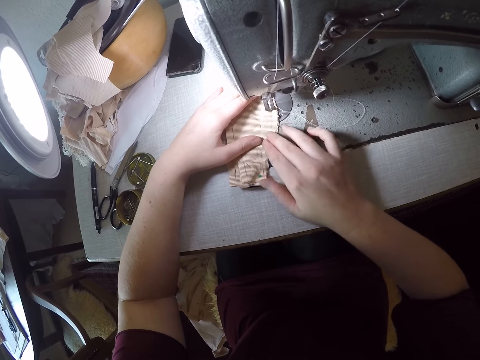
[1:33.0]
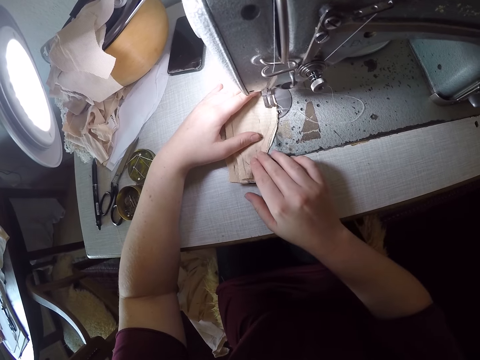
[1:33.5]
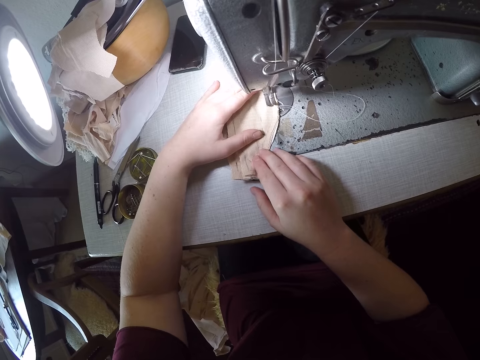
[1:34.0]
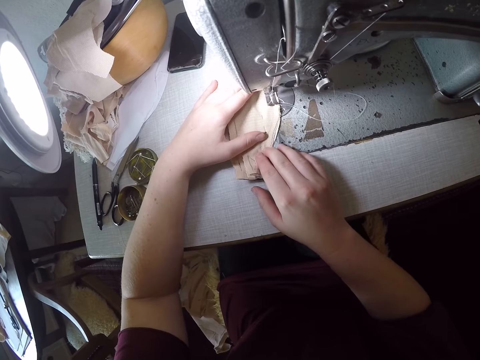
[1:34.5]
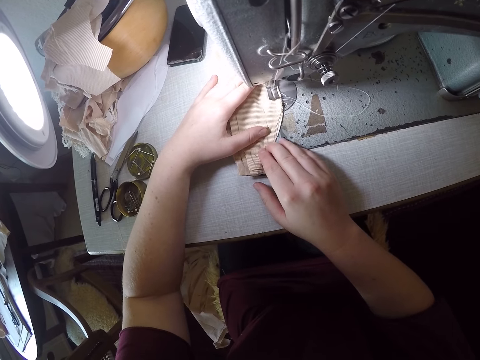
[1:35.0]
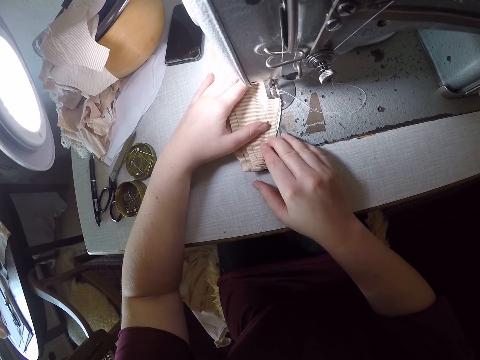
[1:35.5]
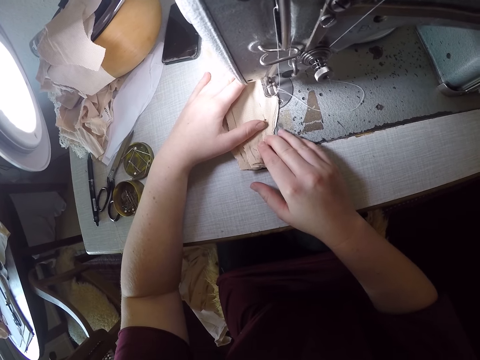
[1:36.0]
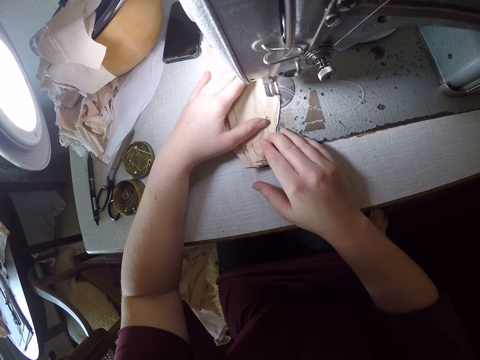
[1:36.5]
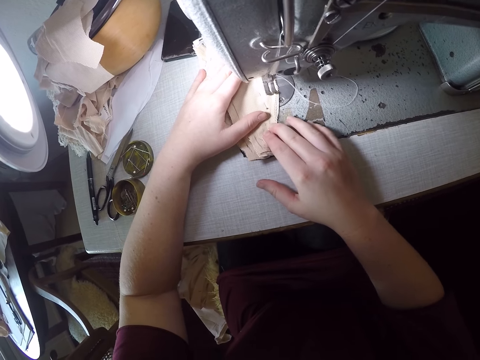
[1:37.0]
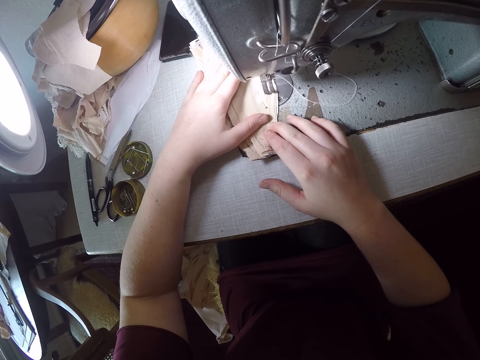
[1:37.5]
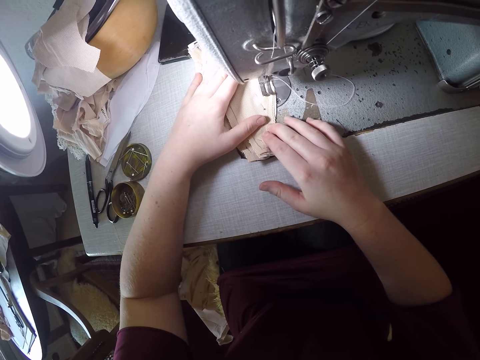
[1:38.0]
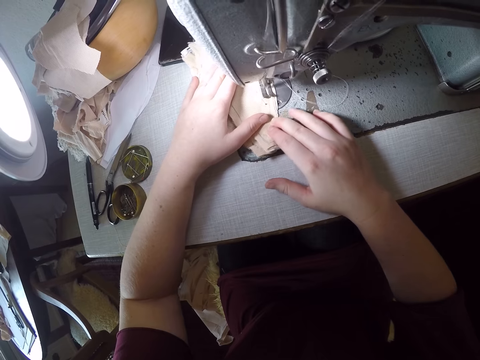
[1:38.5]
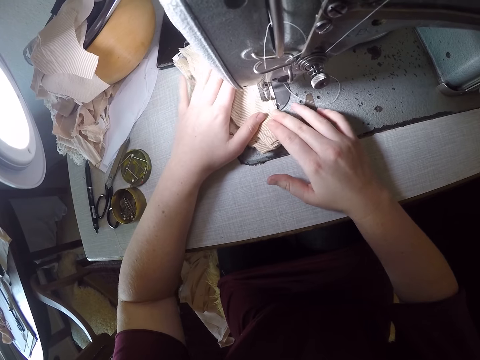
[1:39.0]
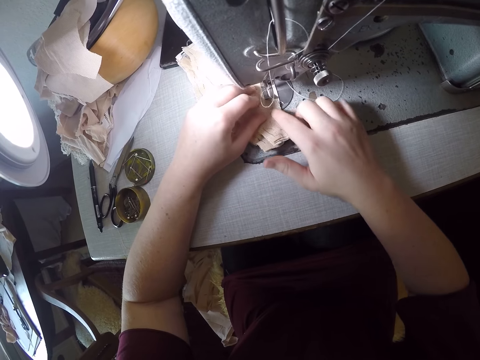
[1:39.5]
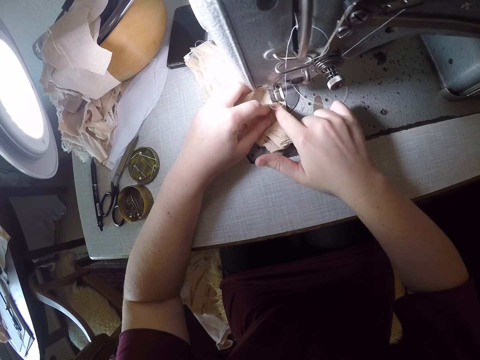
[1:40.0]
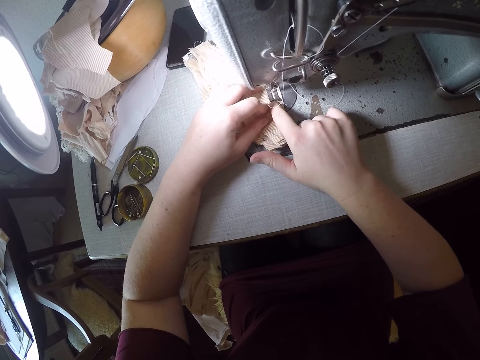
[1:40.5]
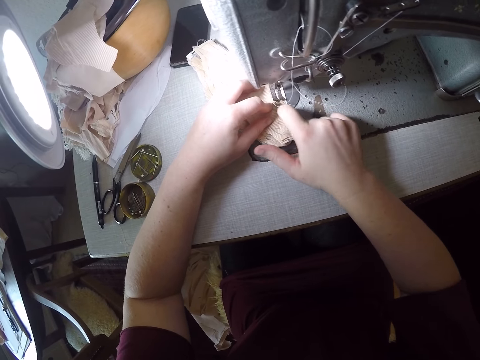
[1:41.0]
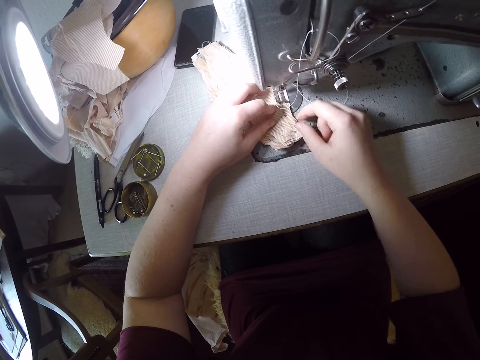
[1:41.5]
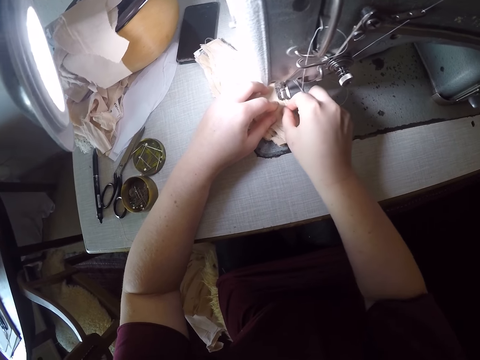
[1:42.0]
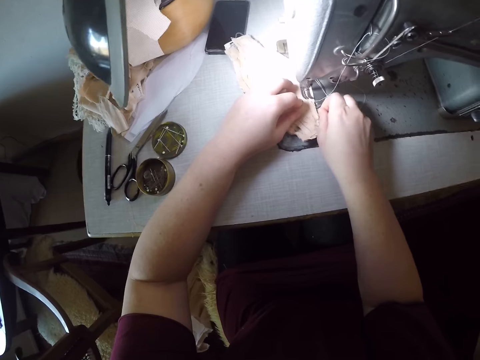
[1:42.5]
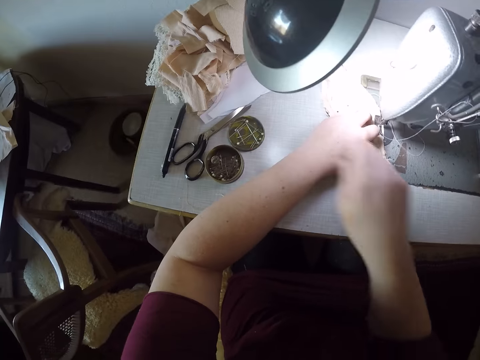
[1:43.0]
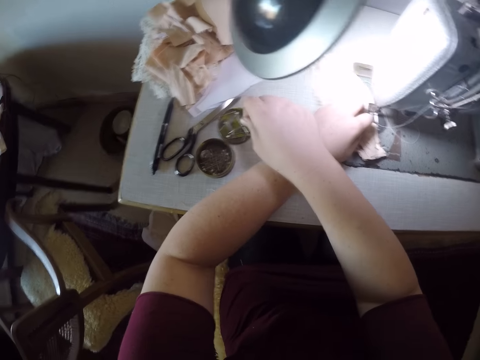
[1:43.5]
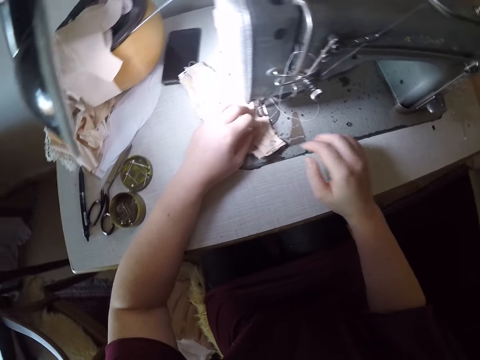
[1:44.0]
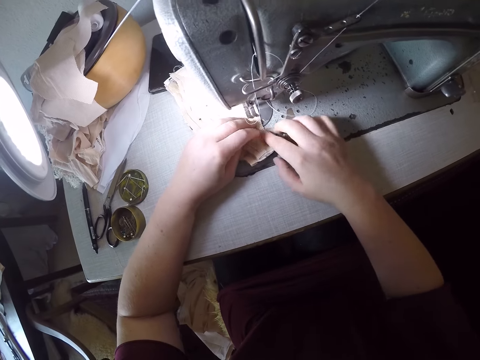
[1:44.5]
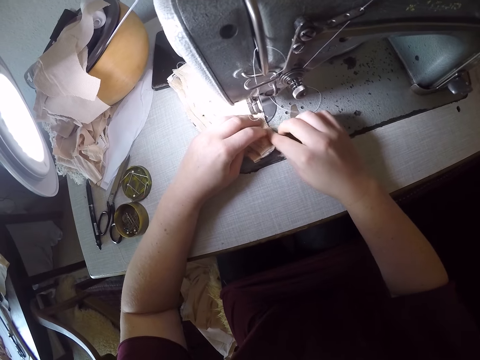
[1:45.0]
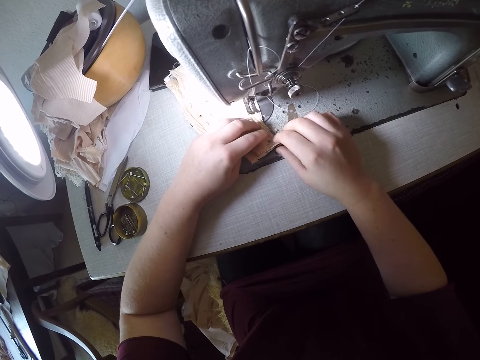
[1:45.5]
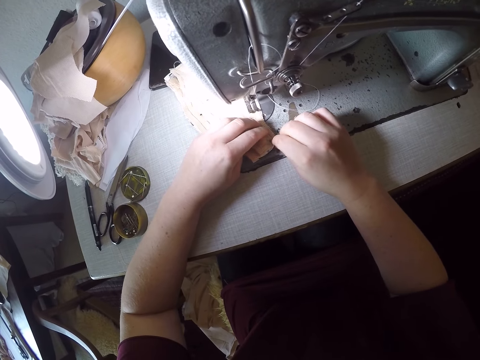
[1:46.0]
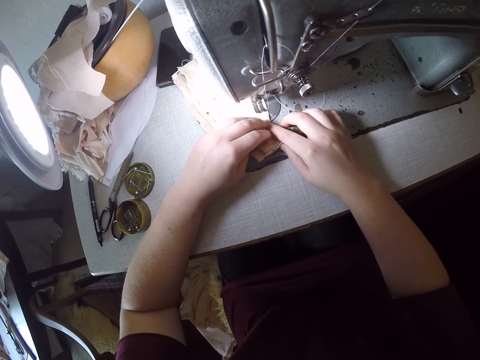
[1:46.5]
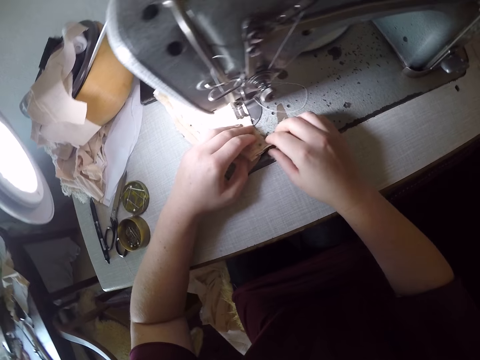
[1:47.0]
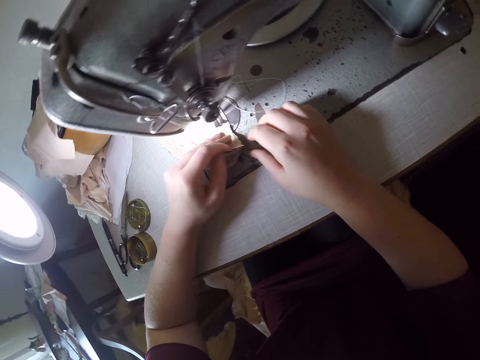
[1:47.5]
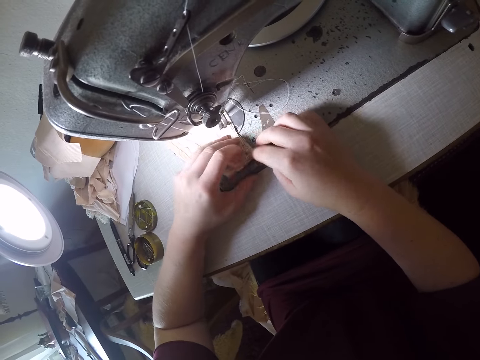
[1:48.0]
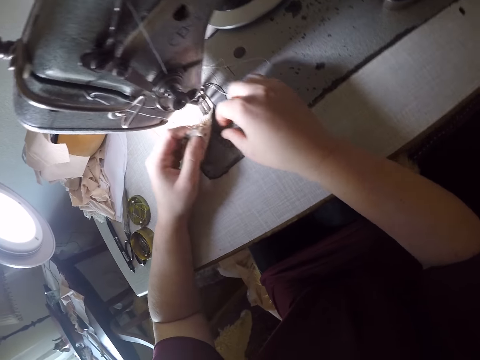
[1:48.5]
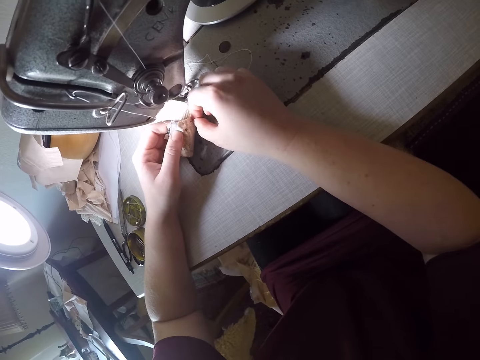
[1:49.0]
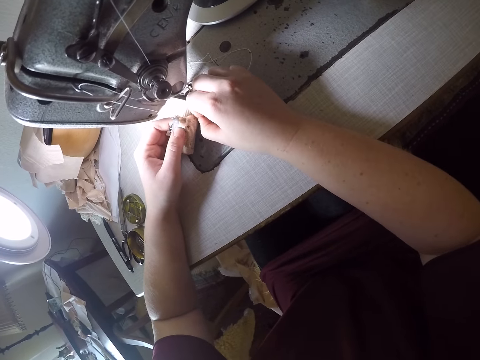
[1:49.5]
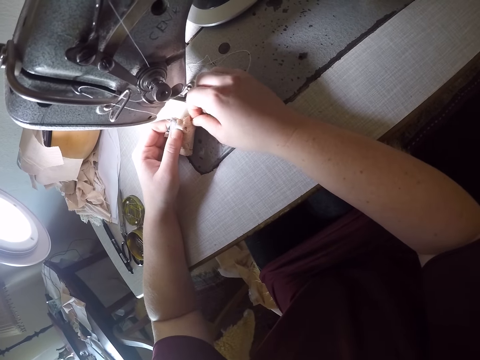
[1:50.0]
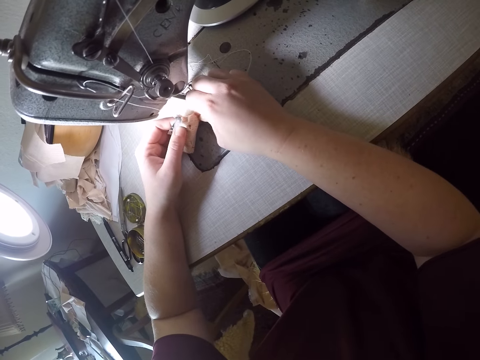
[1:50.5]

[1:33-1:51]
The camera wearer sews the material or cloth with the sewing machine. They remove a pin from the material and drop the pin in the container. They turn the cloth and remove a pin from the material.

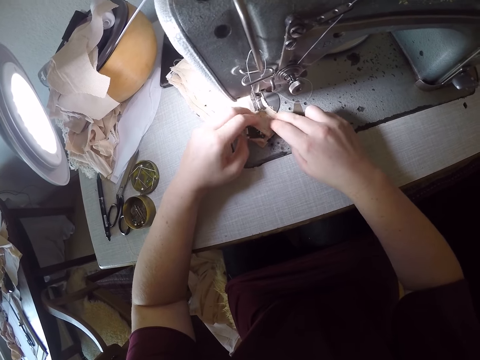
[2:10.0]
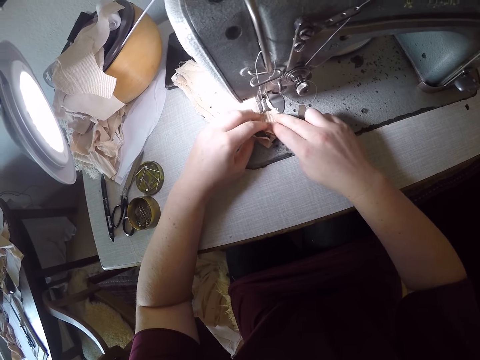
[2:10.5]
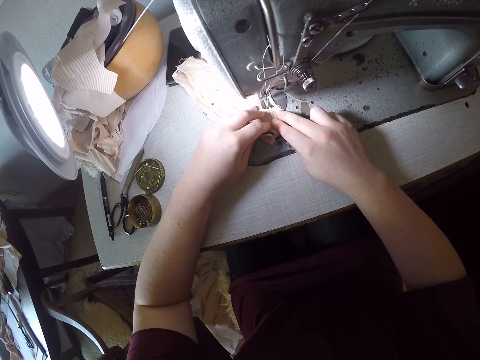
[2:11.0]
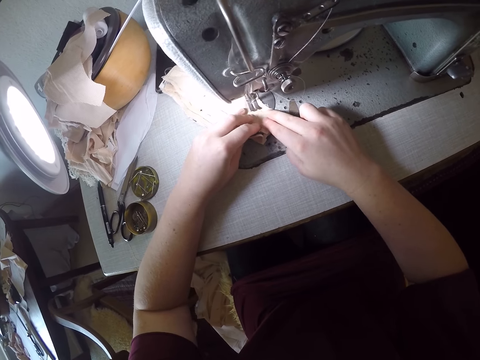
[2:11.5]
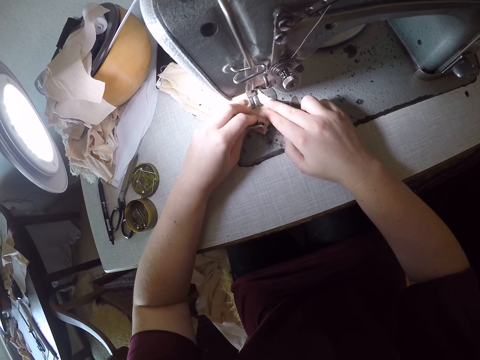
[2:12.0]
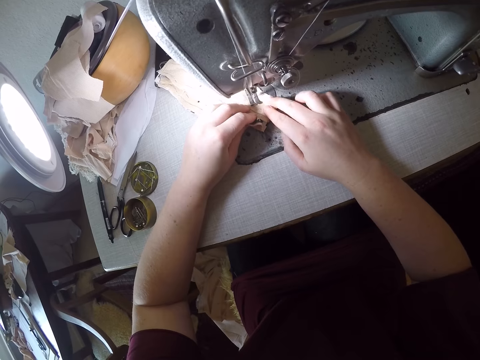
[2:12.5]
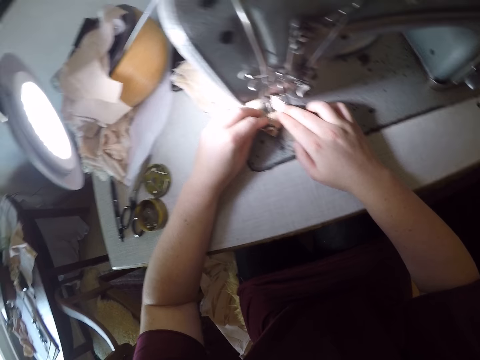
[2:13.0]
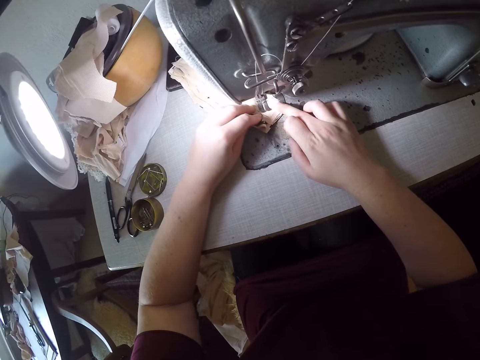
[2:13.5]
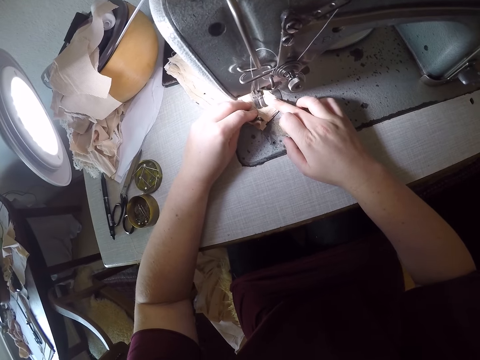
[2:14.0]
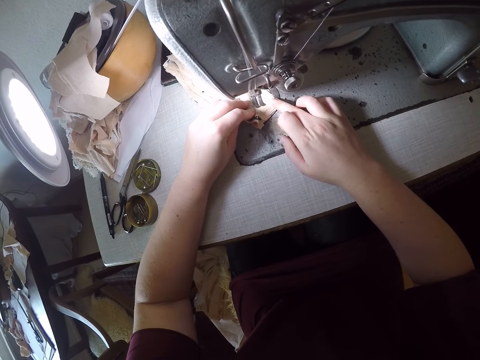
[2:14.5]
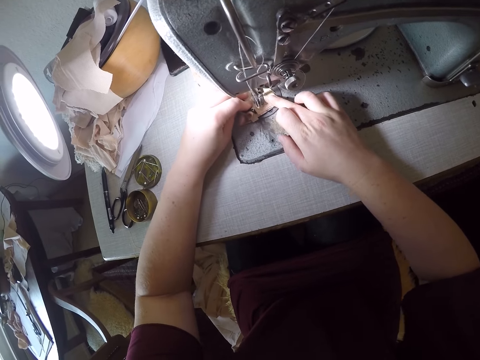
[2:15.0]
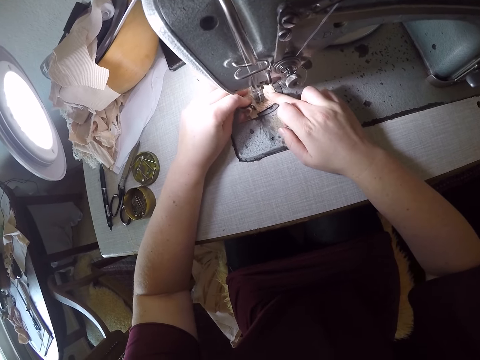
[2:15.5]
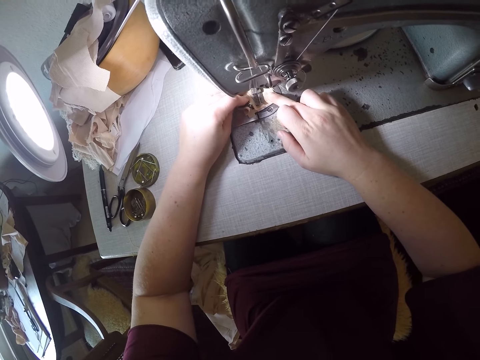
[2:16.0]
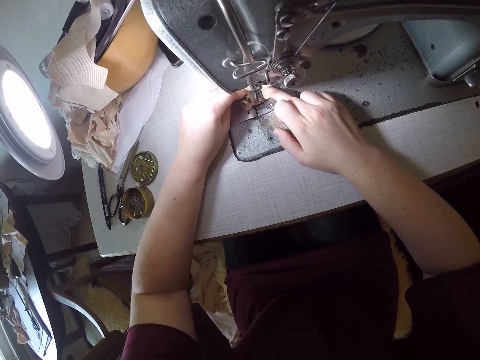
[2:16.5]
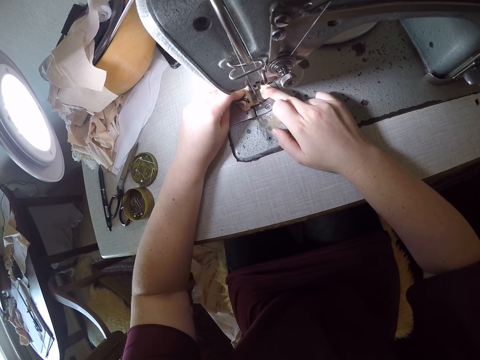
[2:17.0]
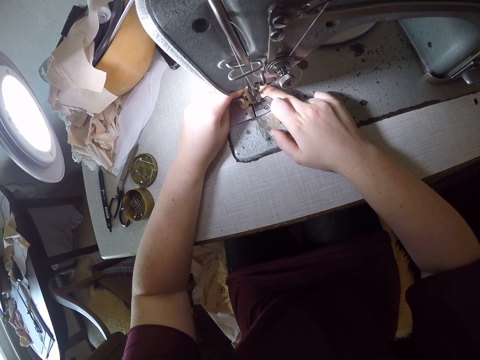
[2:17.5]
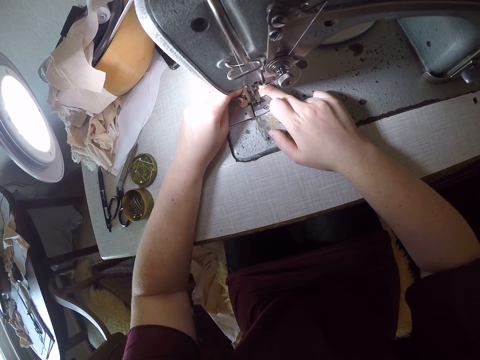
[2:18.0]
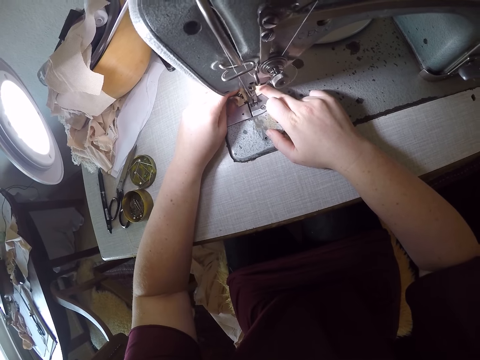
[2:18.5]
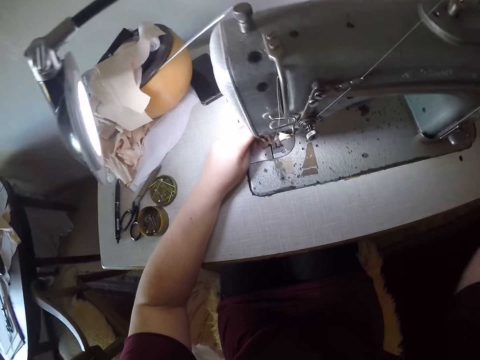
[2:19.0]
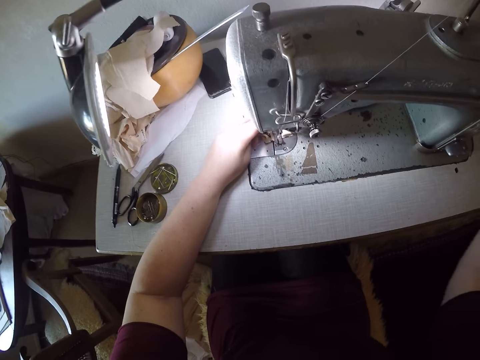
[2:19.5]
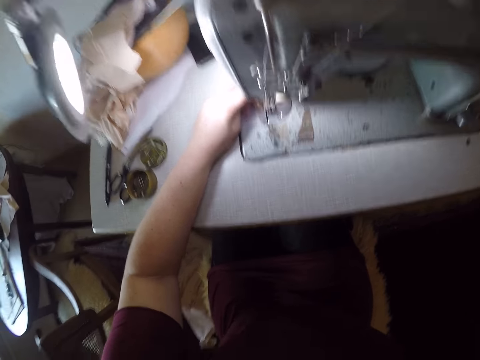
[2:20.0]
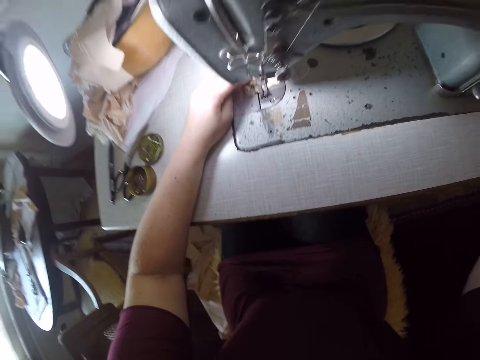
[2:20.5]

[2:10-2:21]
The camera wearer sews the material with the sewing machine. They wave the hand.
